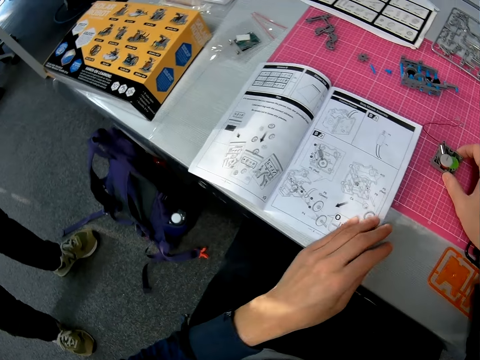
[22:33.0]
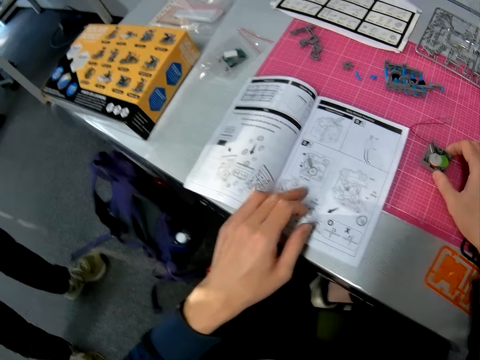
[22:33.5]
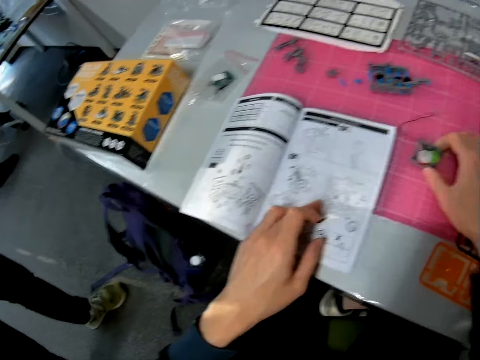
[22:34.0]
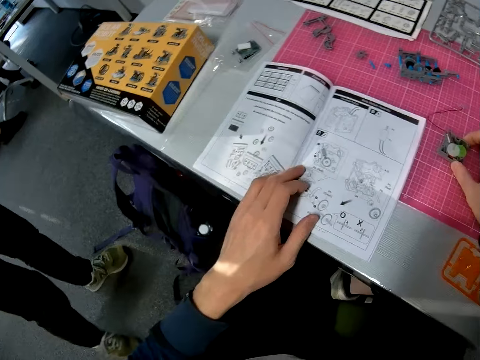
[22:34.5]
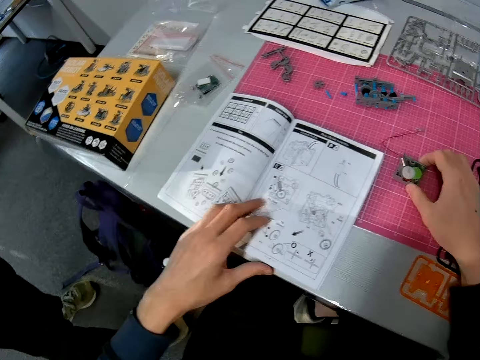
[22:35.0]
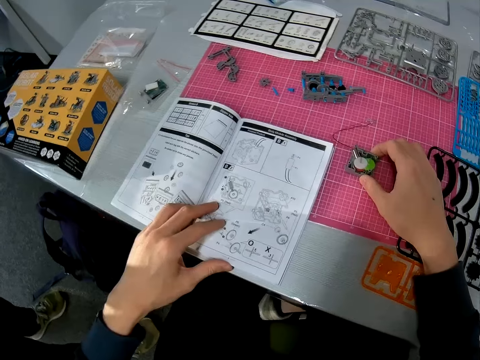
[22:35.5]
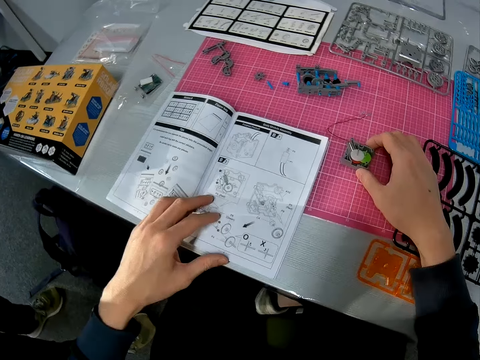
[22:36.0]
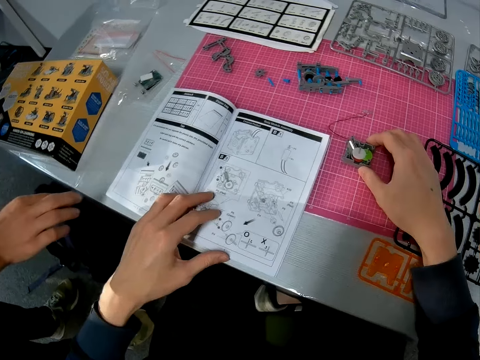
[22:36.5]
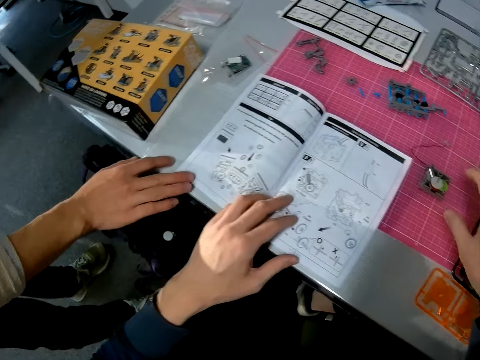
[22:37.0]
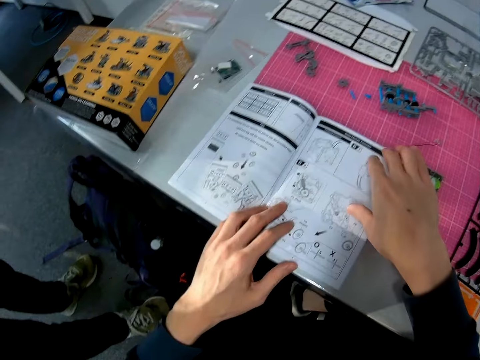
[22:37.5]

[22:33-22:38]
The camera wearer touches the manual. He holds the object on the table with his right hand. He points at the manual. He looks through a page of the book on the table with his left hand. A man moves a leg. The camera wearer holds the manual. He moves the manual. The man moves a leg. The man touches the book with his right hand. The camera wearer puts the solar robot on the table. The man removes a hand from the manual.
